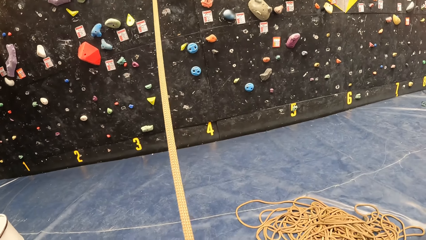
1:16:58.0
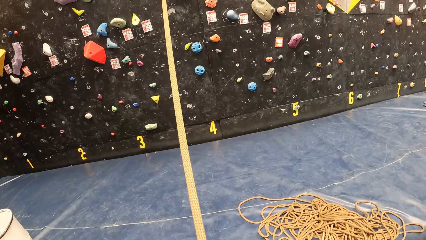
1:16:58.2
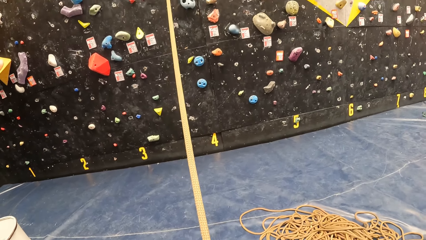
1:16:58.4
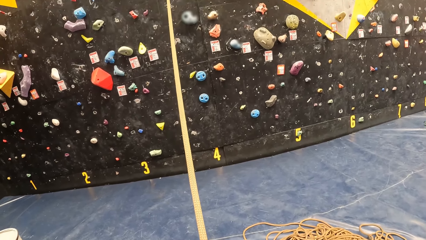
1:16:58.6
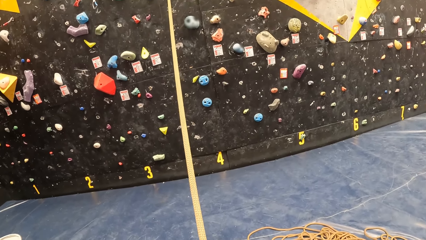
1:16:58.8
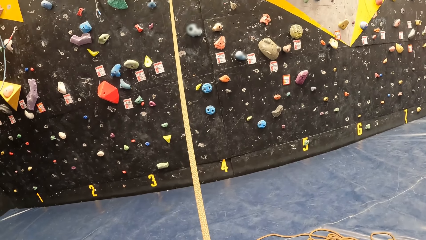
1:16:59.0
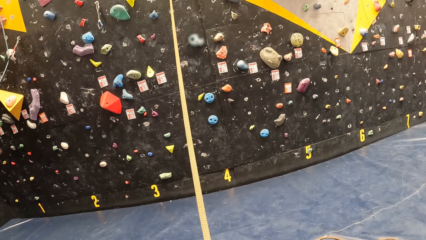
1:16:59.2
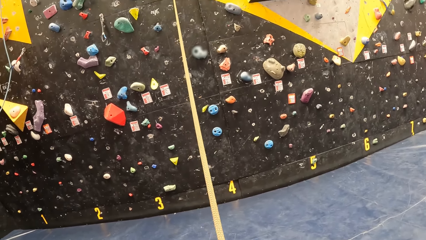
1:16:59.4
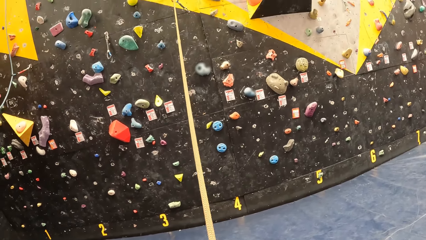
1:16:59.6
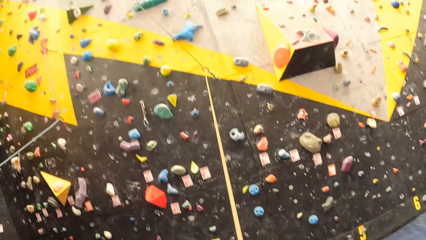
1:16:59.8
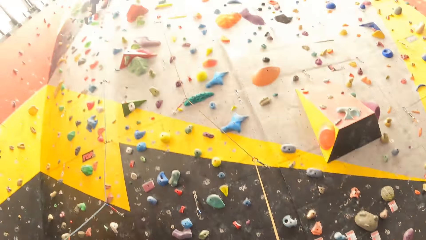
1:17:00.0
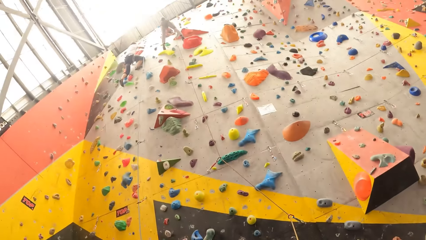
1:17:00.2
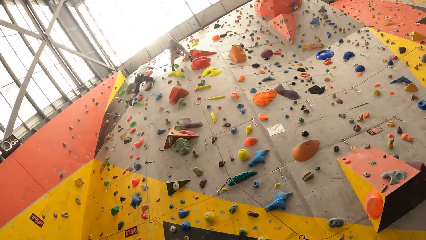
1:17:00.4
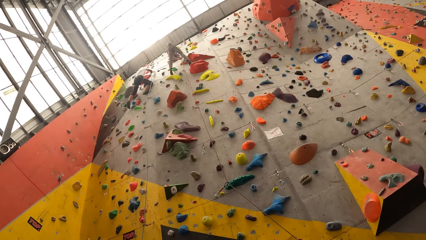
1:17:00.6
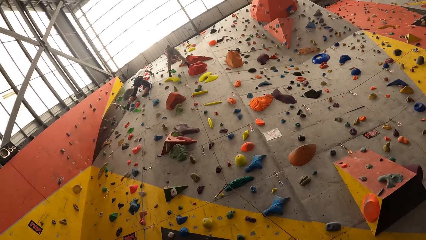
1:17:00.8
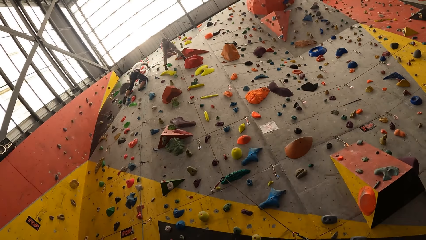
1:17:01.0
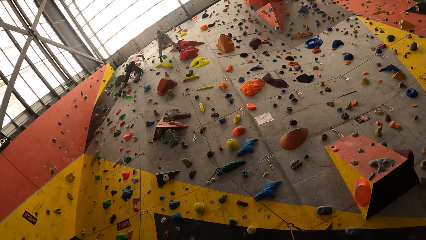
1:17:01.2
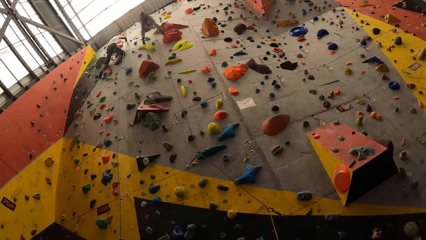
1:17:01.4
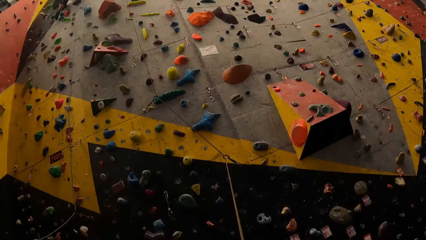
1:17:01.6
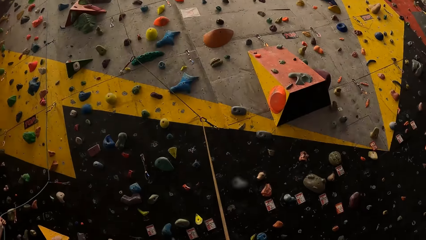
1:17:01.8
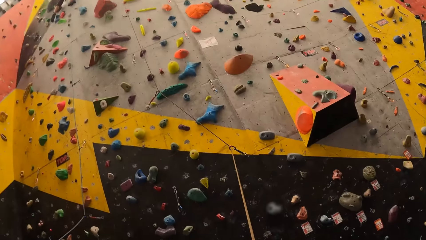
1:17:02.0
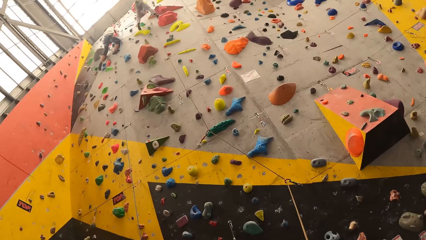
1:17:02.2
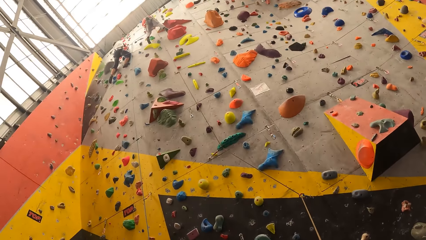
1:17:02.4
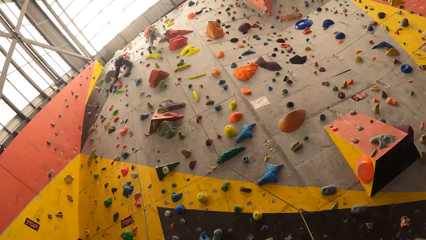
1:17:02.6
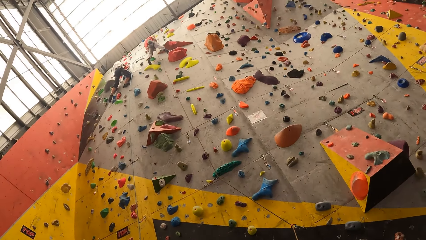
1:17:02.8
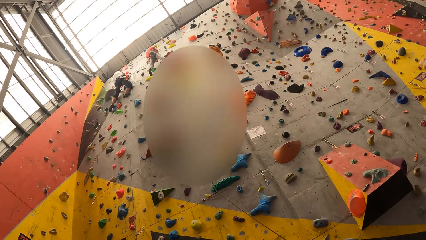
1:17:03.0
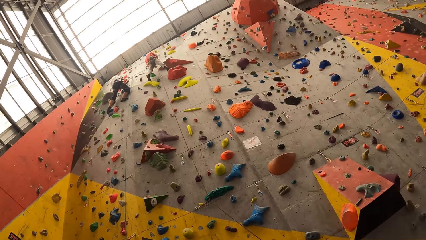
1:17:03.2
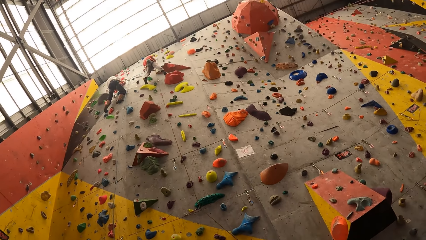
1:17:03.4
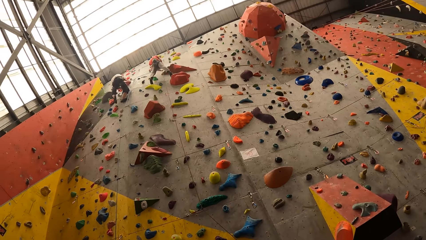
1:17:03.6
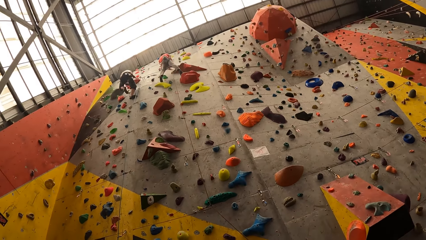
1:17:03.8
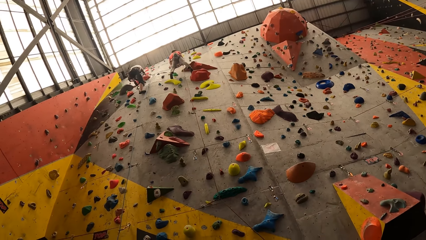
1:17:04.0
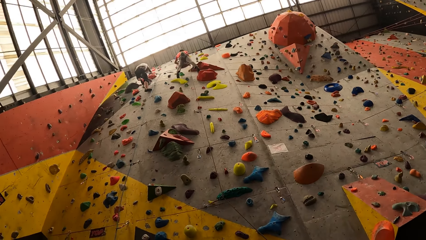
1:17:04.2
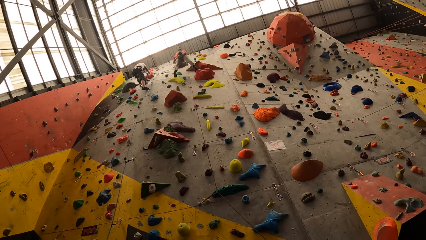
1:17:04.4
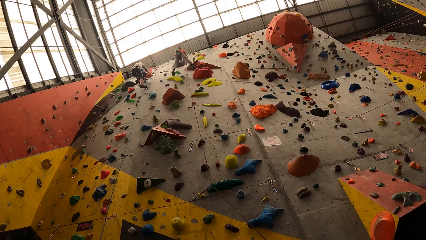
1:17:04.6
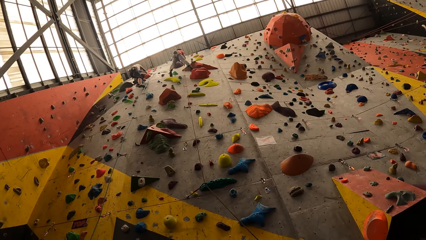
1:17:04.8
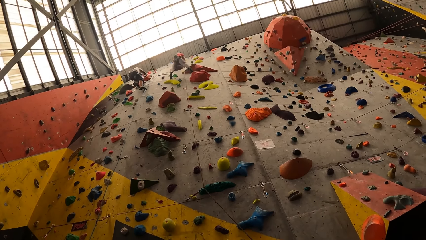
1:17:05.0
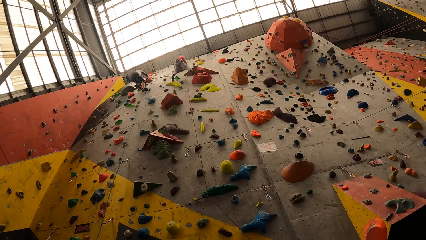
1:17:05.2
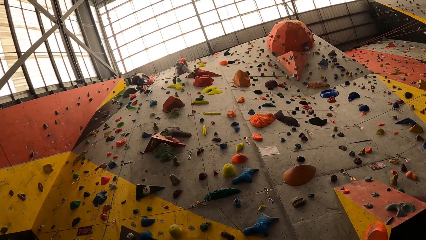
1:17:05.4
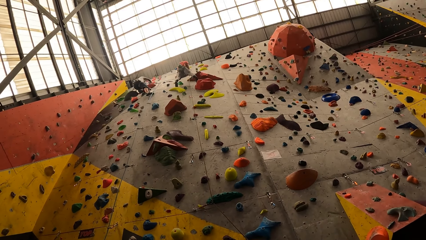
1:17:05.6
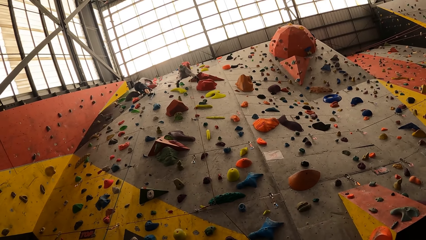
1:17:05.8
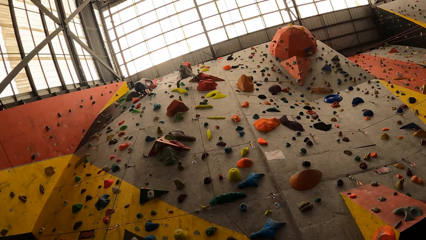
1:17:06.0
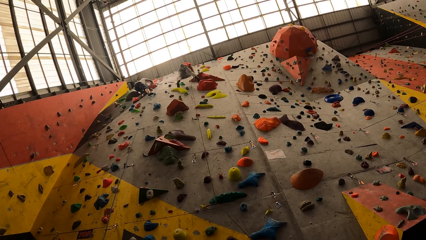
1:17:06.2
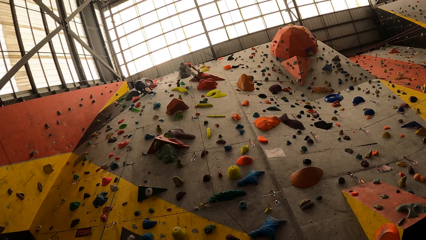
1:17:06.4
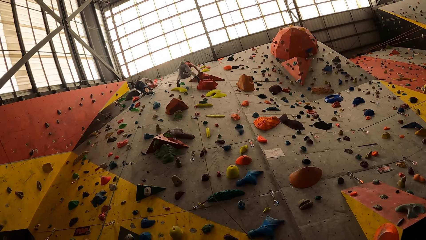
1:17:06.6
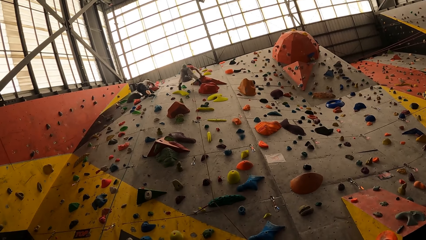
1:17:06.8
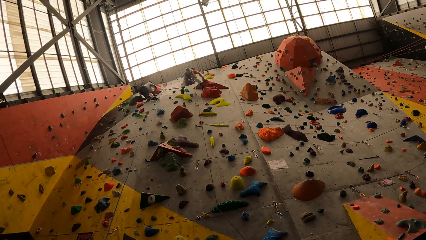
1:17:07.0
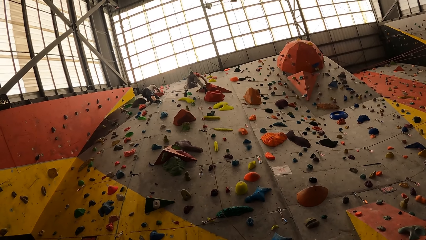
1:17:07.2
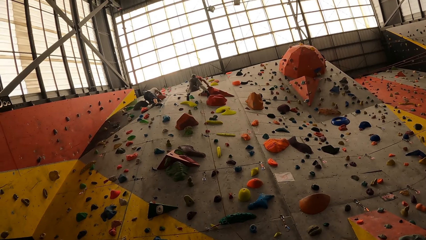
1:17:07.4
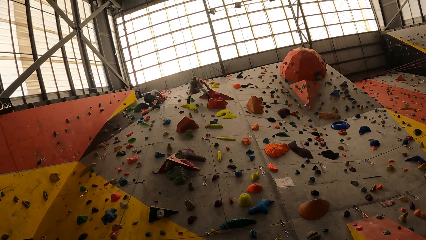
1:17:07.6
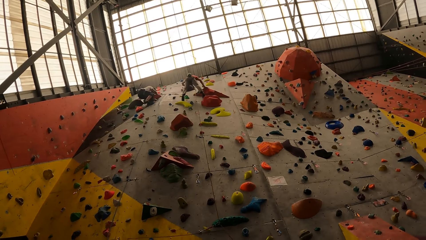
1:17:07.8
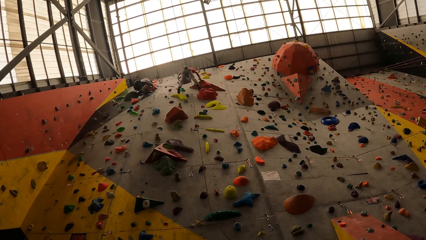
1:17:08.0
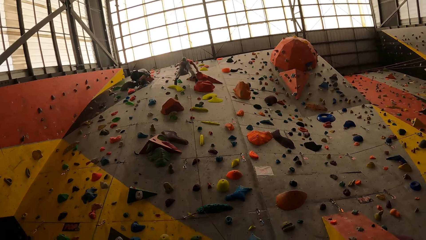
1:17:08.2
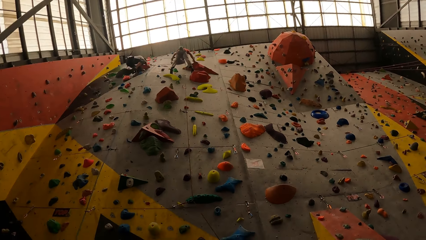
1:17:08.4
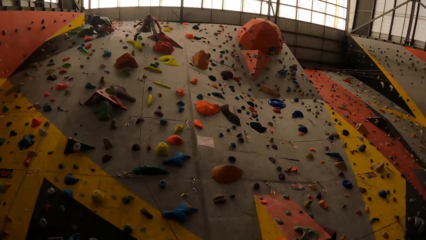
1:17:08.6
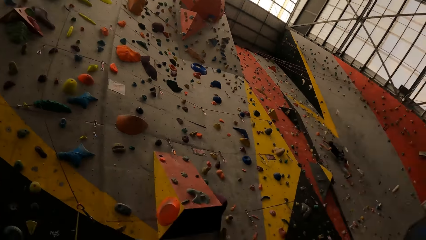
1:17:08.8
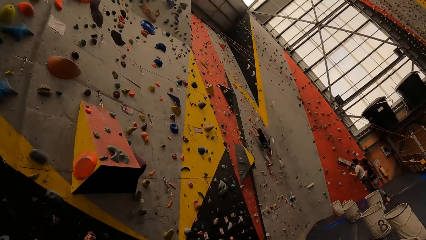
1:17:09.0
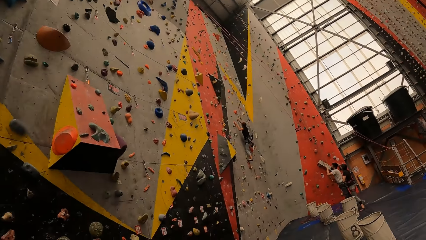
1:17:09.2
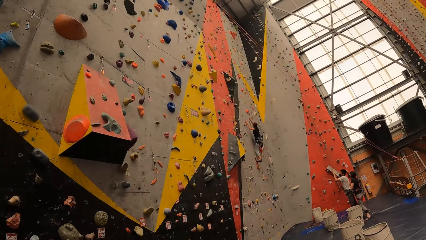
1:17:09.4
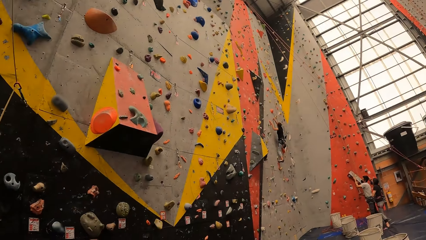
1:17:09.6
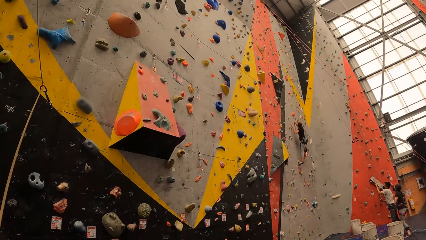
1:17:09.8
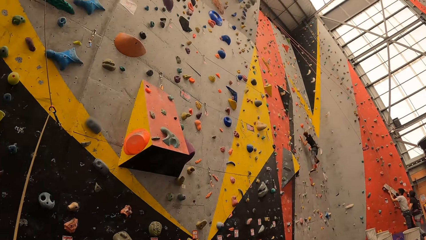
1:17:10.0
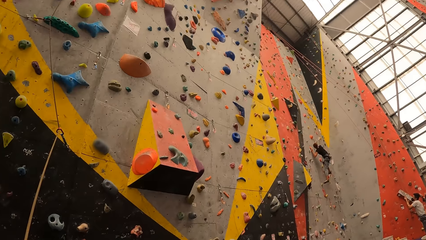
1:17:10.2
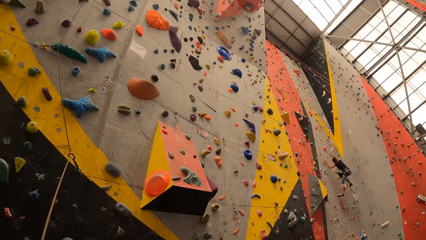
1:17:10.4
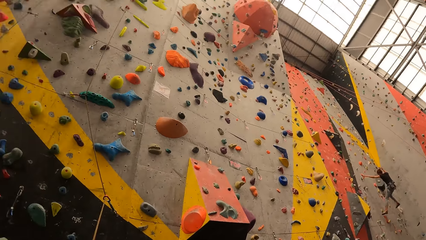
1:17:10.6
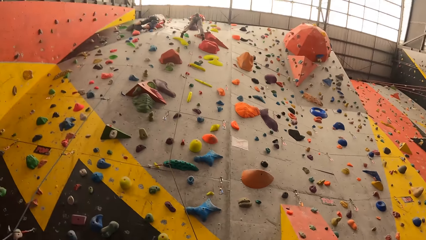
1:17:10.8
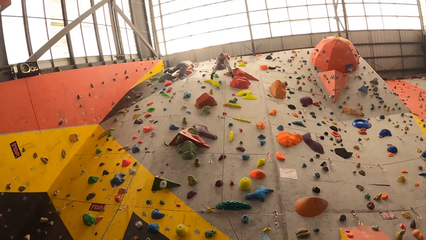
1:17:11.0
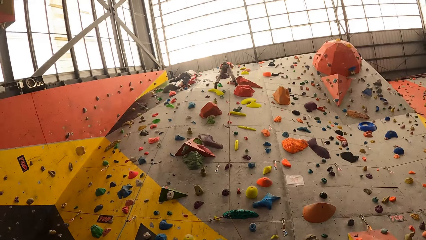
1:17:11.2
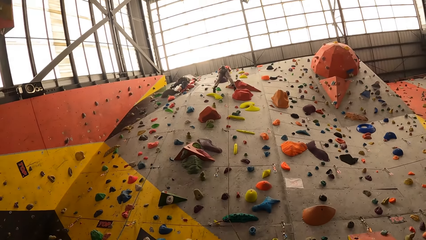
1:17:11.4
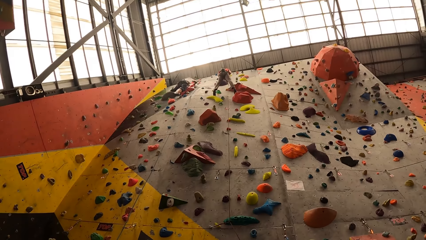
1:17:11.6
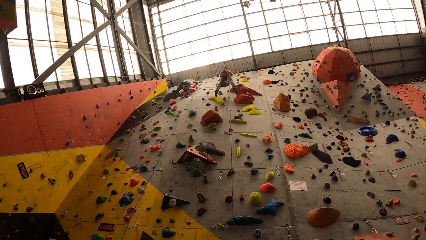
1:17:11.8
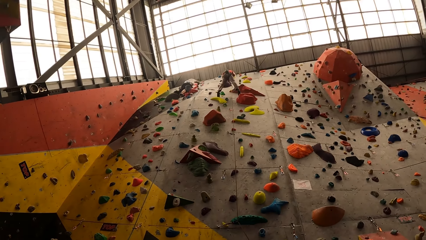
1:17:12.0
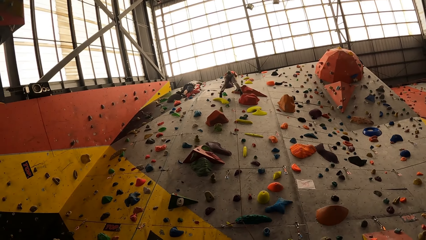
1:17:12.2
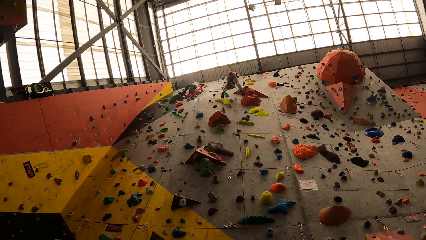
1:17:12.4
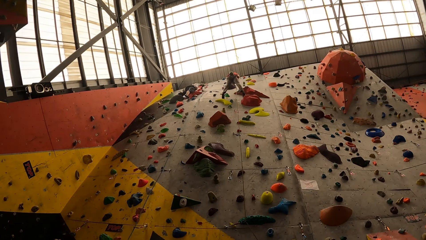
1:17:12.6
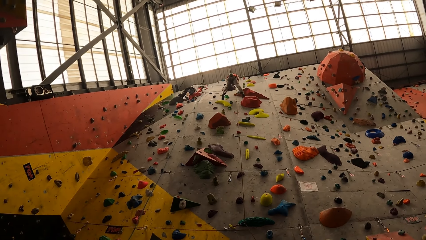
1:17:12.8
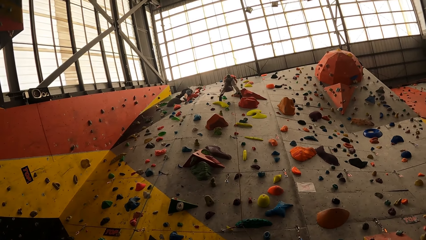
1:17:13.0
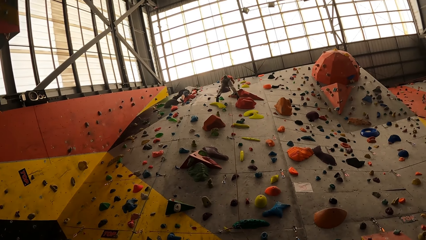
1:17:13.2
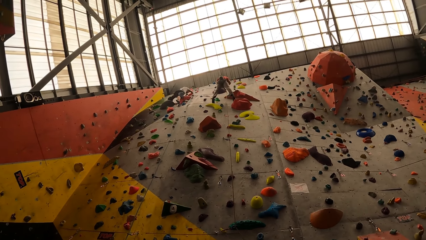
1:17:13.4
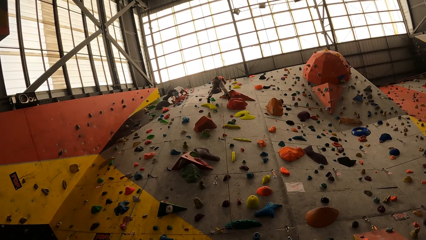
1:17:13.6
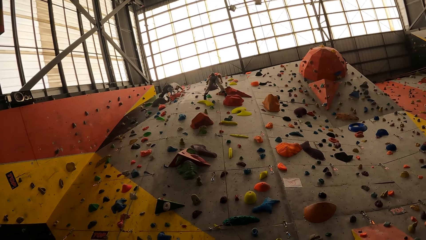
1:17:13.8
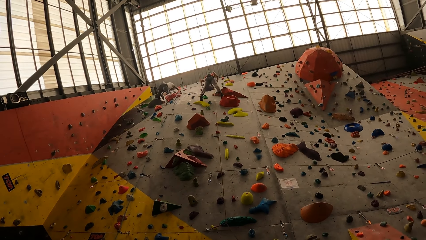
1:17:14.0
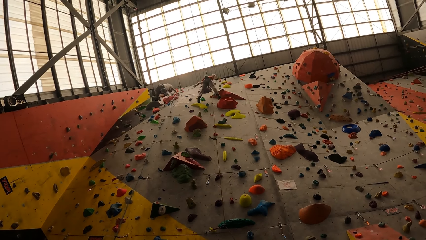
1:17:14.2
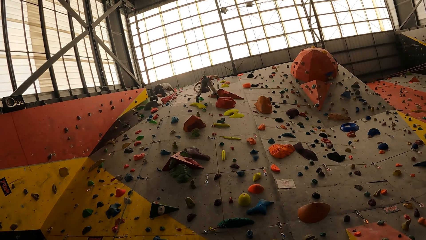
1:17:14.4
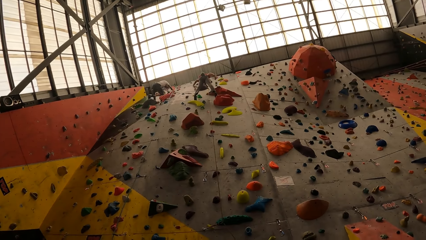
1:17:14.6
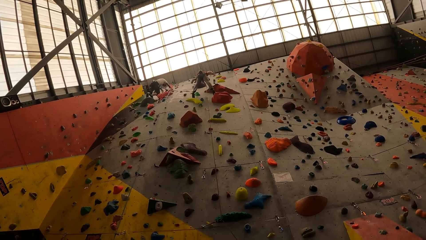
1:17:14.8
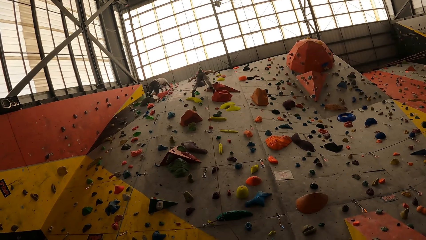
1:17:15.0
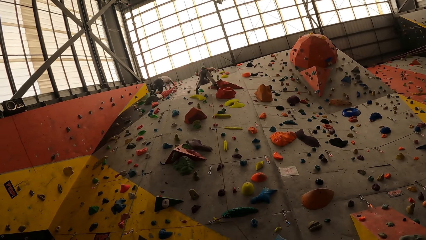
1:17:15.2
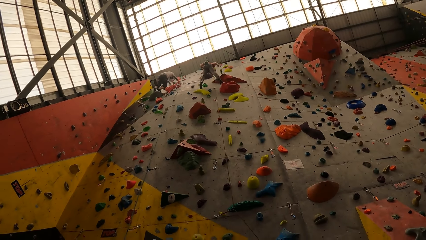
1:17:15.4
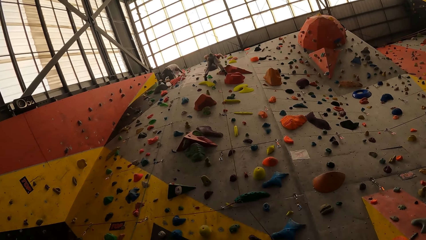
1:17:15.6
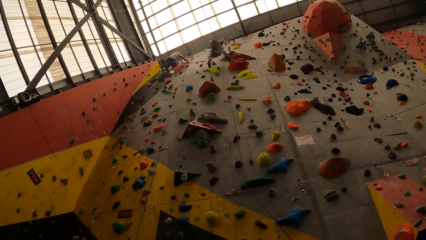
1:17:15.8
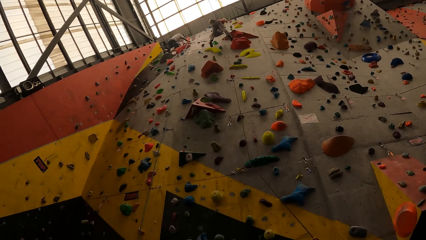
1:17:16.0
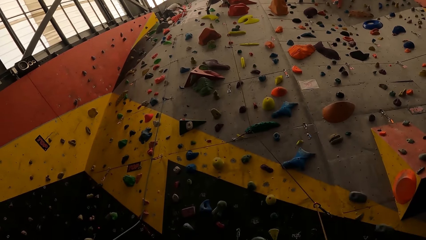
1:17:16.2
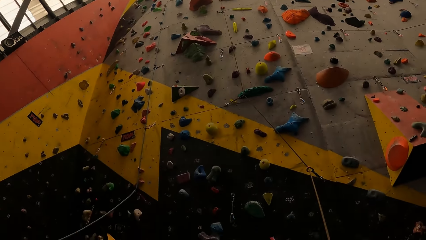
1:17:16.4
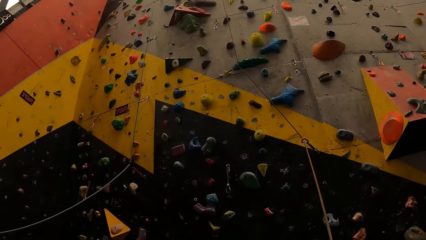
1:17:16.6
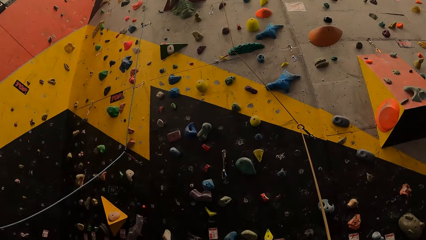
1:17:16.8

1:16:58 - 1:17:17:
The man holds a rope on the wall. The man looks around. The man moves around. The man holds the rope on the wall. The man moves his hands.
